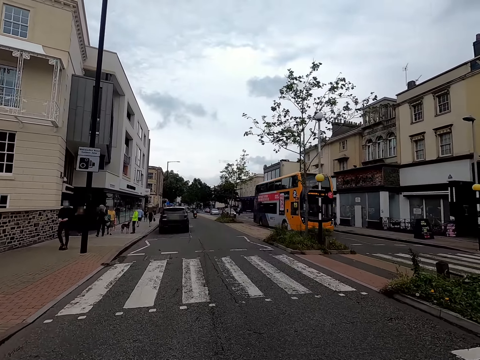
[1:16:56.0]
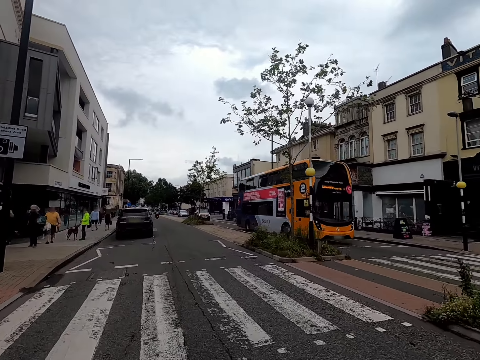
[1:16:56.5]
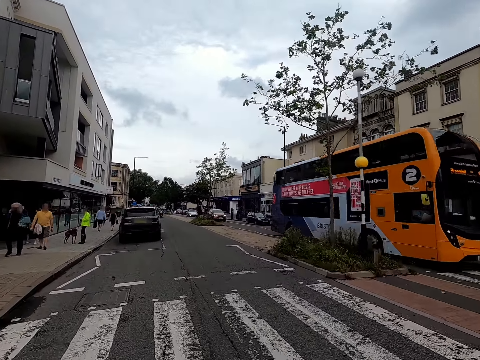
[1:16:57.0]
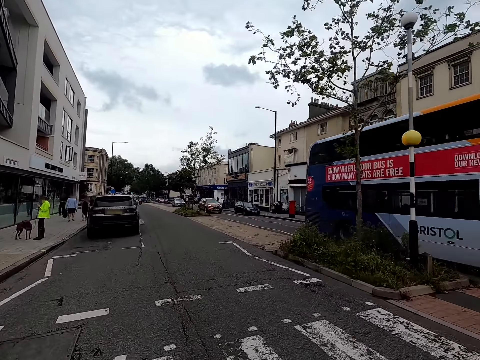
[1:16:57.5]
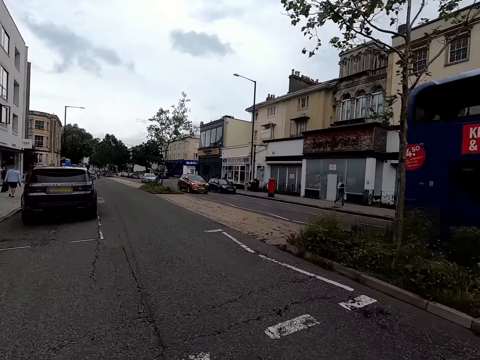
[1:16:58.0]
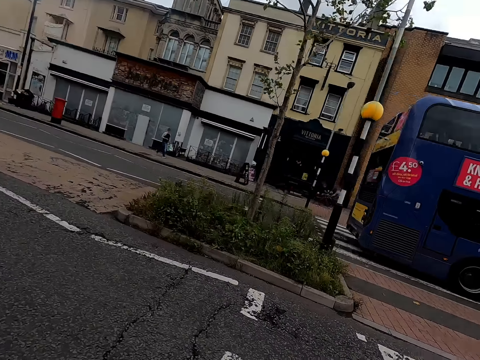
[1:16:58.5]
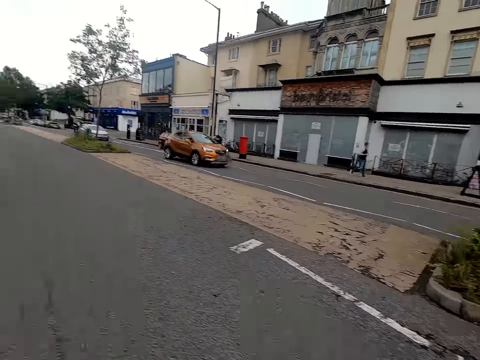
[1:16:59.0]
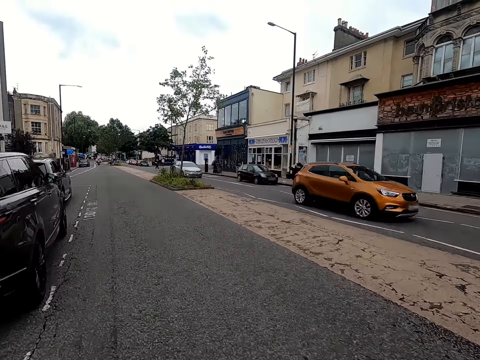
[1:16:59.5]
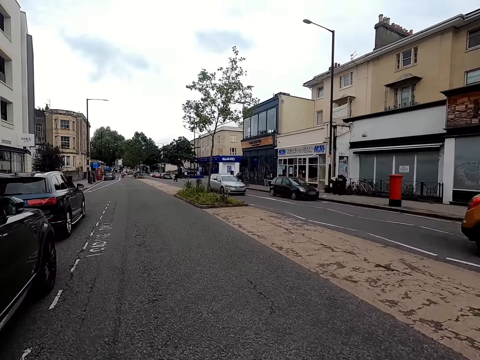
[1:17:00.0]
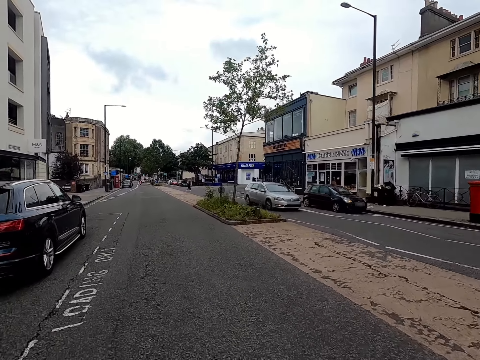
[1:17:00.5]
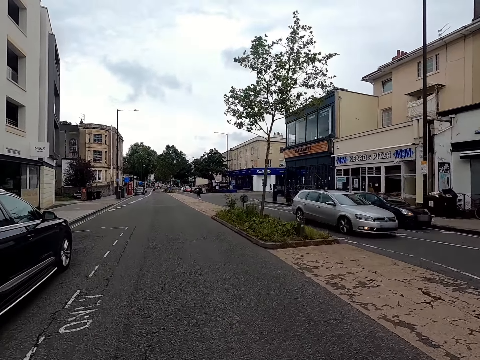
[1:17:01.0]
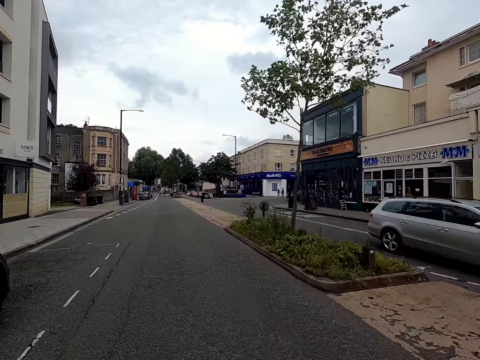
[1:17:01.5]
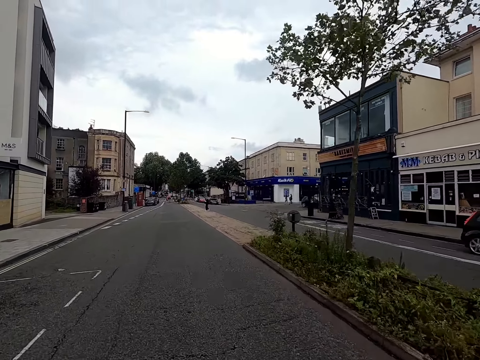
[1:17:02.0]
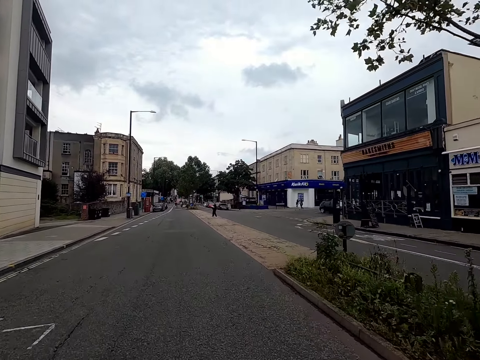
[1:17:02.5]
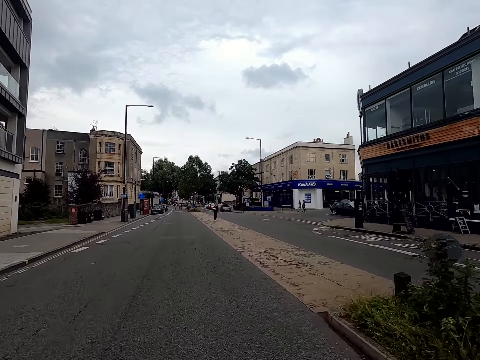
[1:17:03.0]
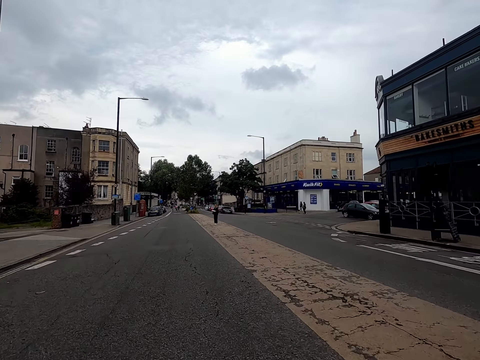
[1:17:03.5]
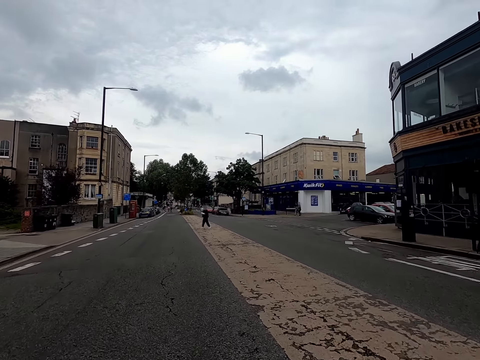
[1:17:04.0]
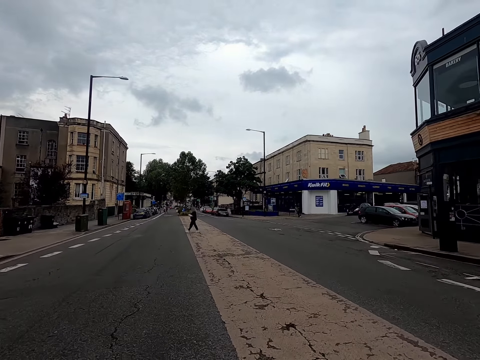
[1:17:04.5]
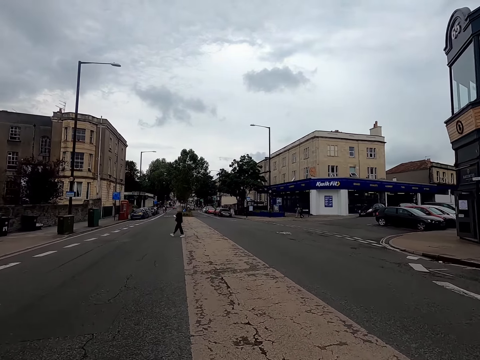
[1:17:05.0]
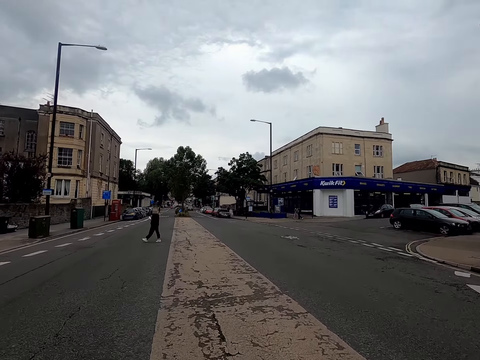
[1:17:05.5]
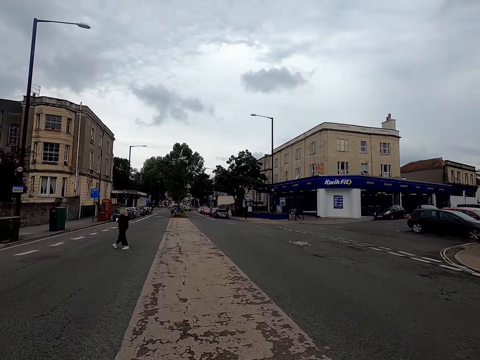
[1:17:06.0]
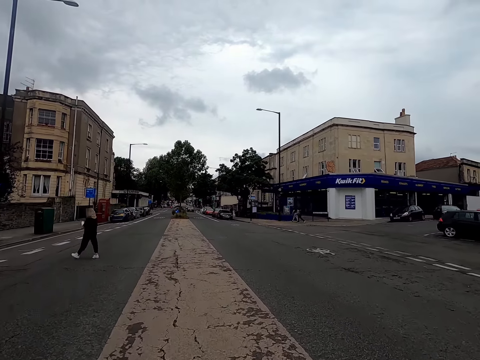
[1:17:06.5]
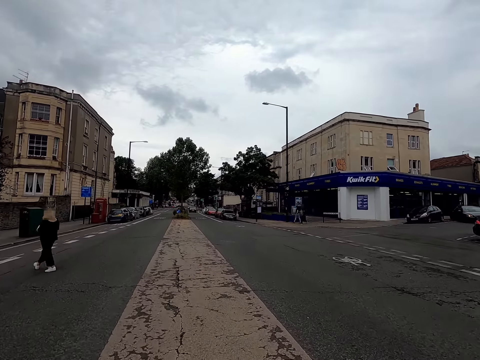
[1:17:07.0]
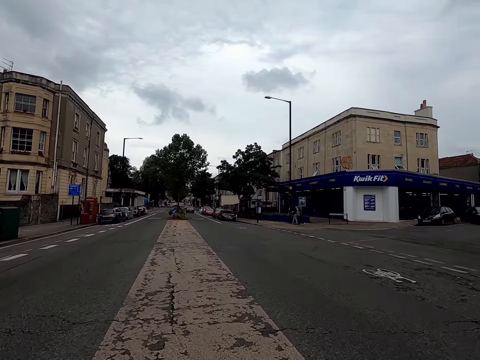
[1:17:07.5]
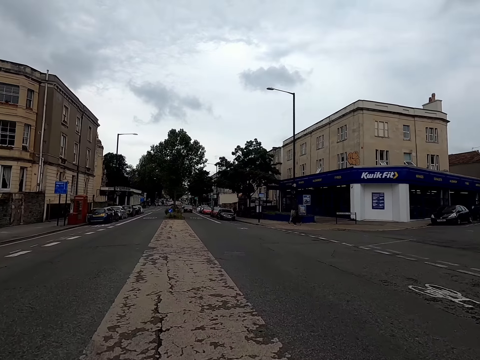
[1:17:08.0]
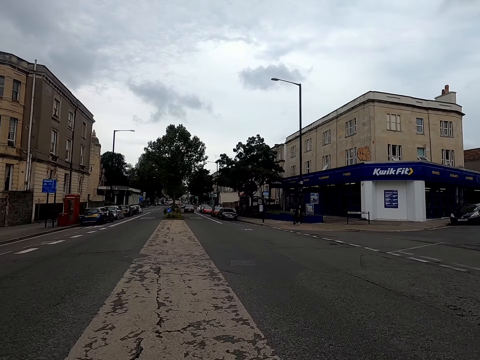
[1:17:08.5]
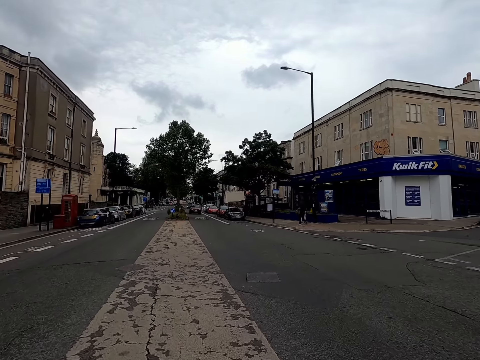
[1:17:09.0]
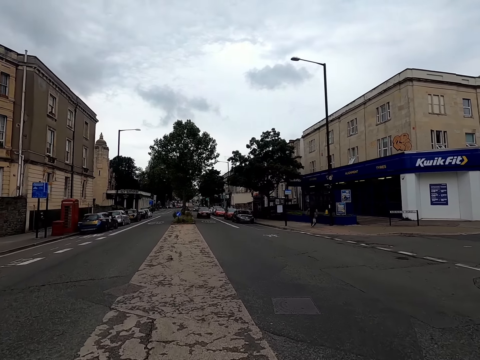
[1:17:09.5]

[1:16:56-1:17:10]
An orange double-decker bus drives past the camera wearer. An orange car drives past them. A silver car drives past them.

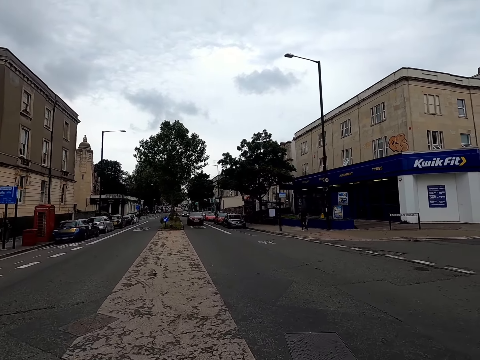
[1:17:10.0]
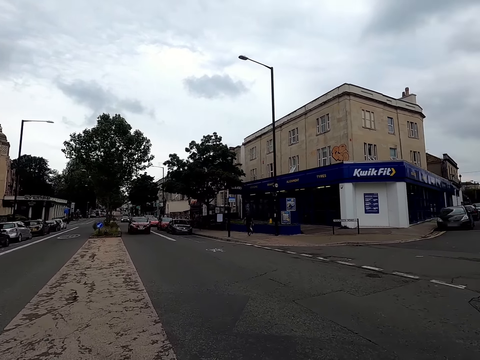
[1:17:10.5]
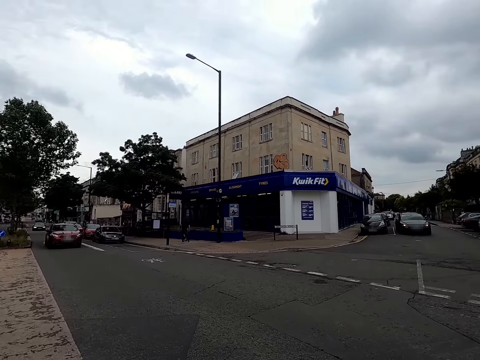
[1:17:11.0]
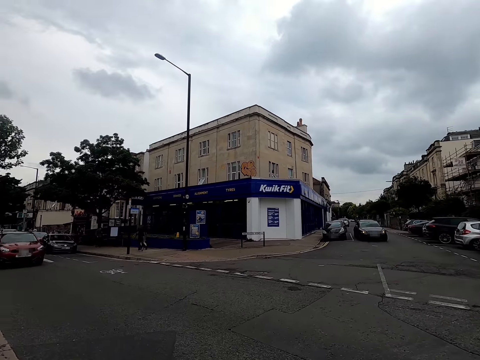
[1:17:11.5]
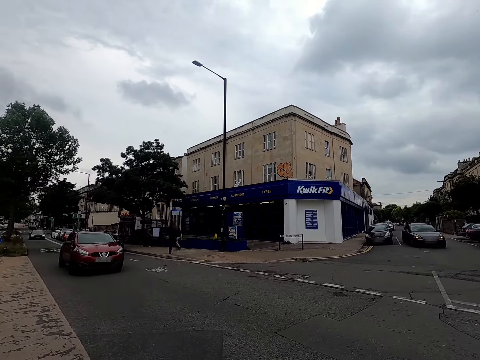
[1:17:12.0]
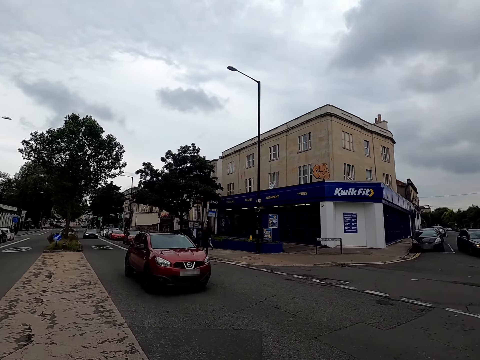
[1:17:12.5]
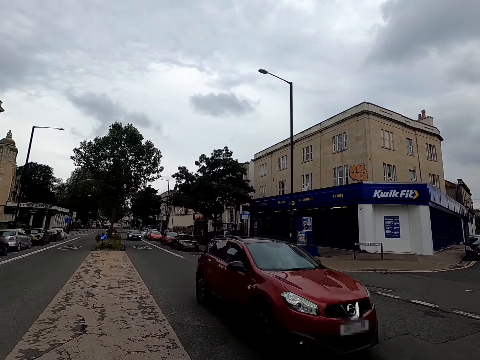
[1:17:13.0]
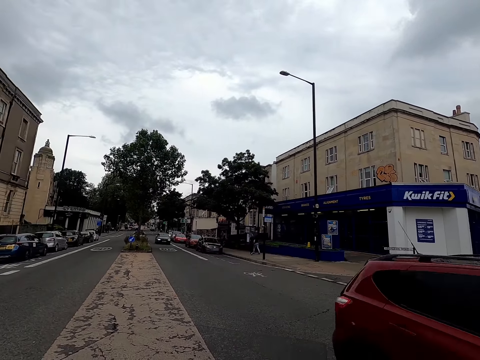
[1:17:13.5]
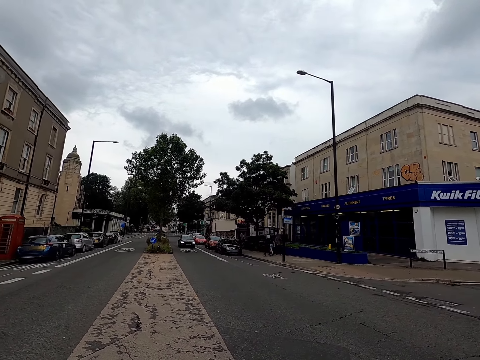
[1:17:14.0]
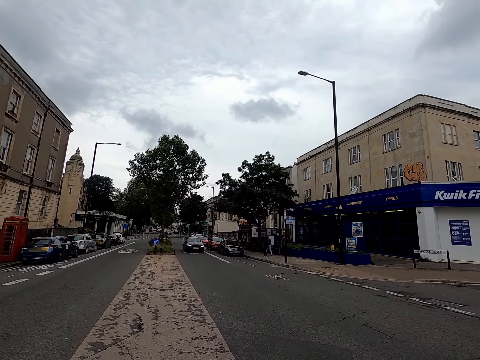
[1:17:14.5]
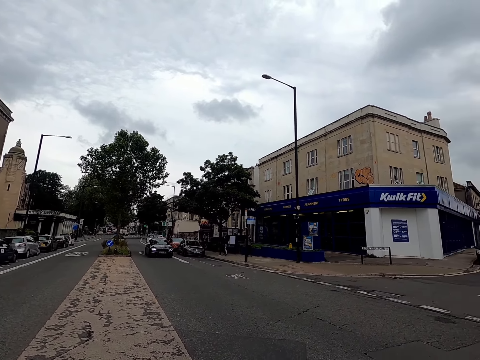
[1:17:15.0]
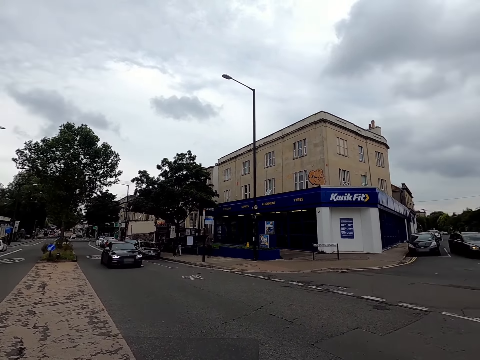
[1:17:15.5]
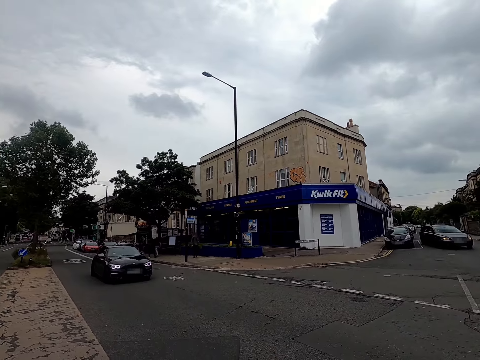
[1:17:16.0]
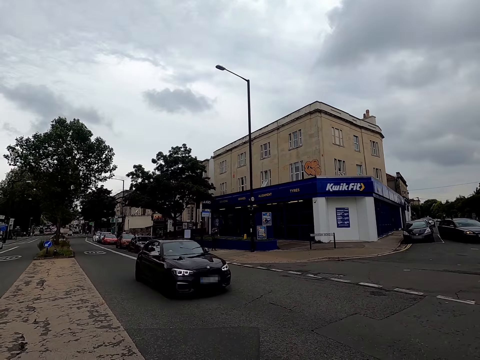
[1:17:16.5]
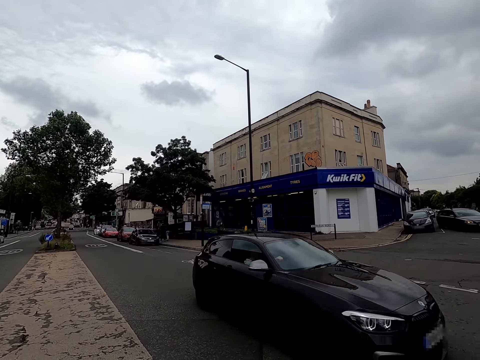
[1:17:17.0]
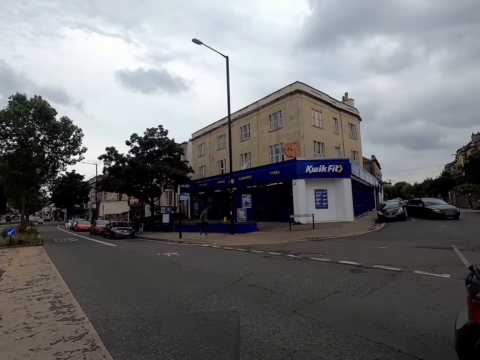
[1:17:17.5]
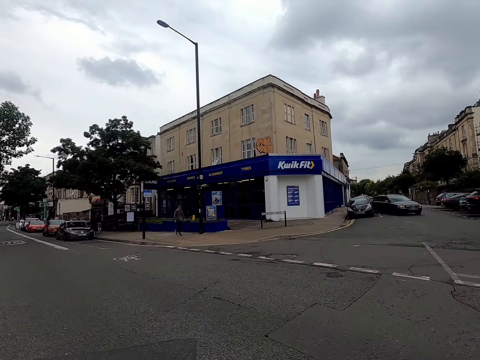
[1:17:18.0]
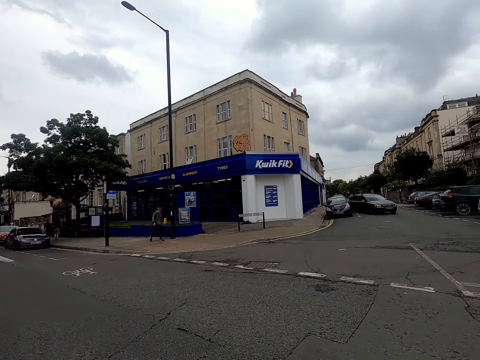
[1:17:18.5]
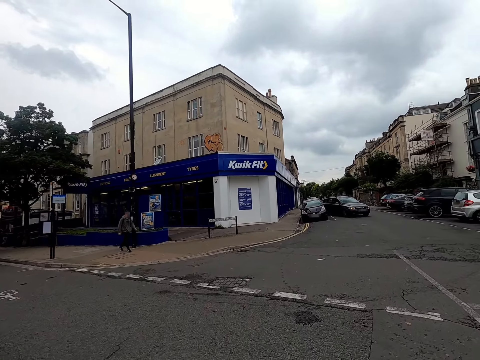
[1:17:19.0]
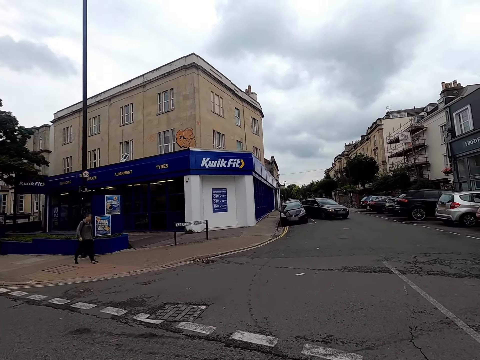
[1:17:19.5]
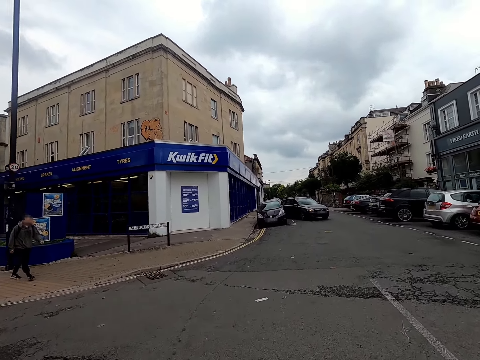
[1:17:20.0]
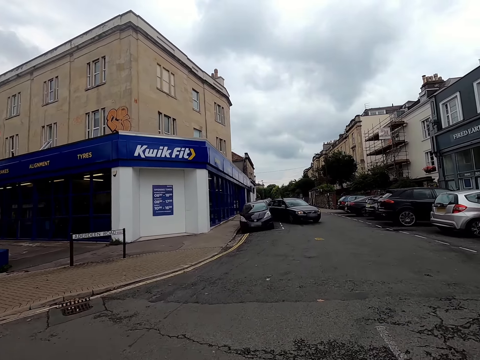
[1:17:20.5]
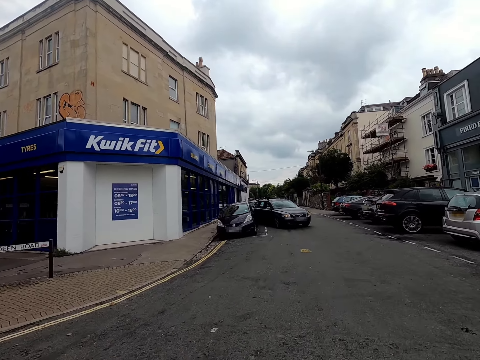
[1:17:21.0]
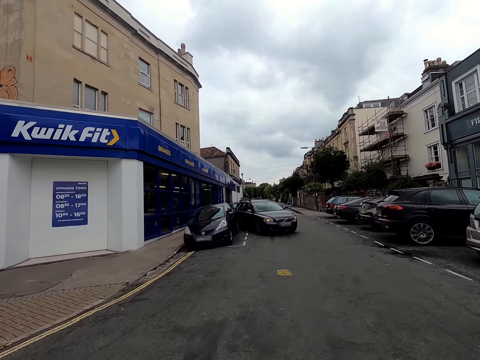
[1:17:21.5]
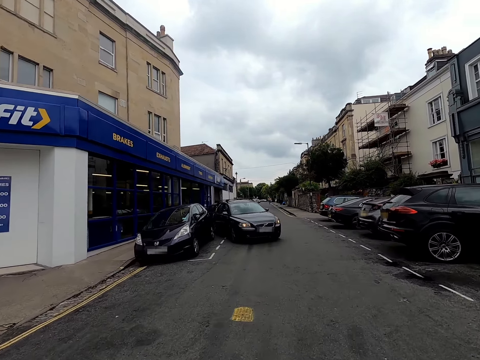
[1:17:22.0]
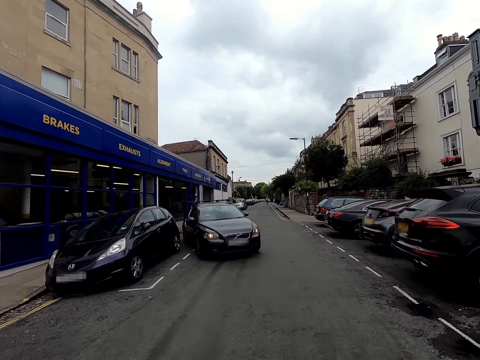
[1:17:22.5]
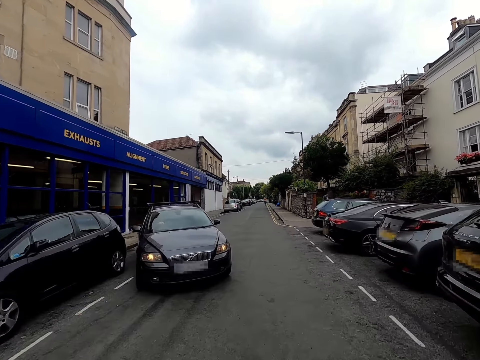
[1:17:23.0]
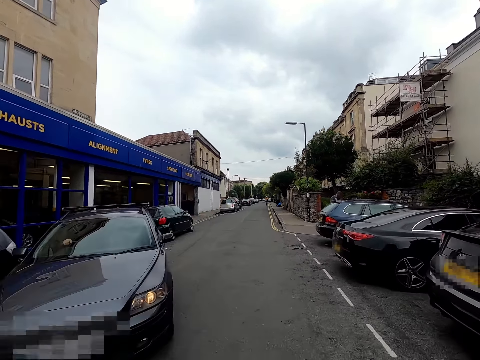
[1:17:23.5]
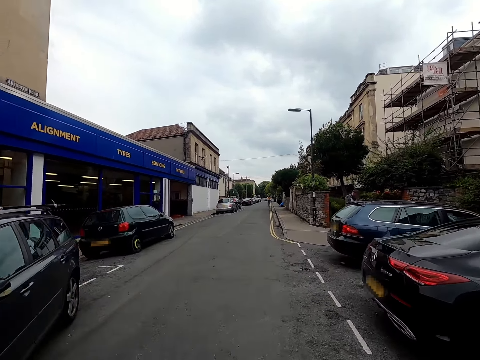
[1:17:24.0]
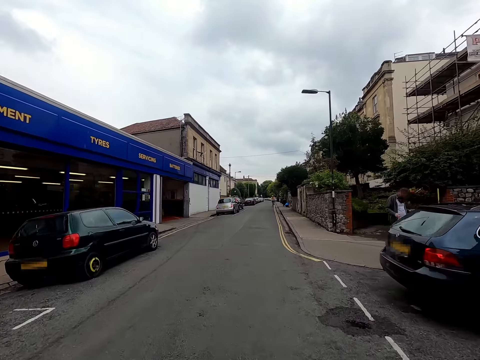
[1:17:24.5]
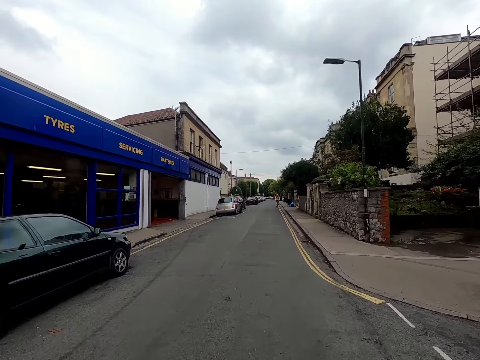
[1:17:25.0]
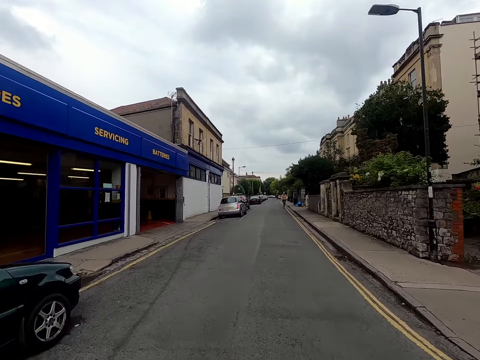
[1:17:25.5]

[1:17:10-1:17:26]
A red car drives past the camera wearer. A black car drives past them.
